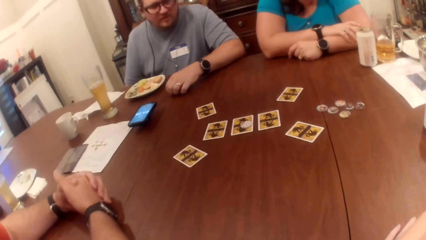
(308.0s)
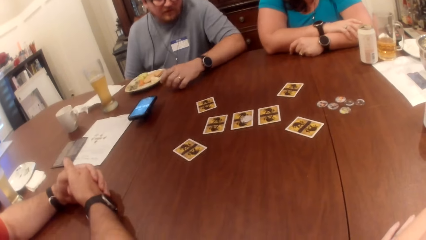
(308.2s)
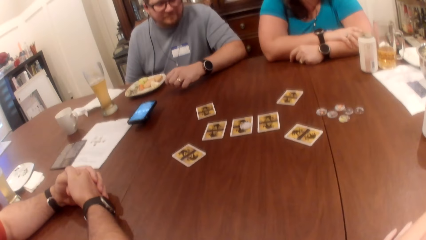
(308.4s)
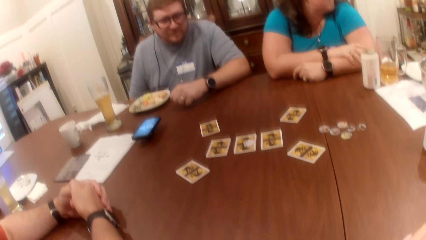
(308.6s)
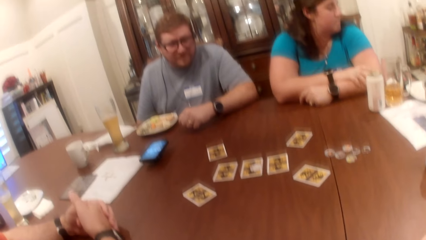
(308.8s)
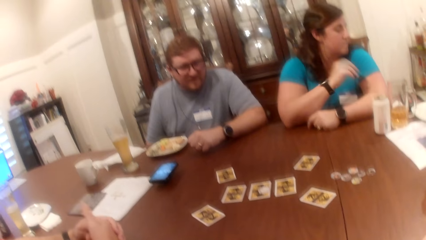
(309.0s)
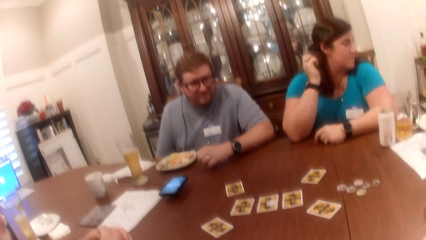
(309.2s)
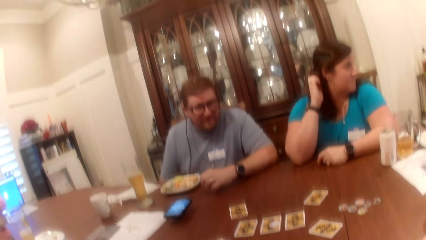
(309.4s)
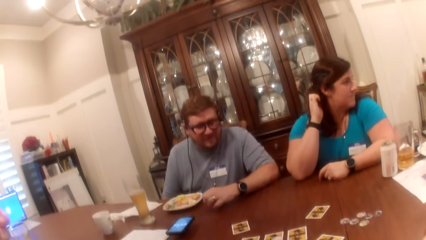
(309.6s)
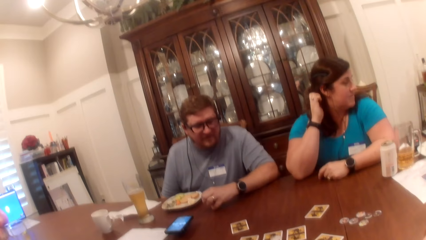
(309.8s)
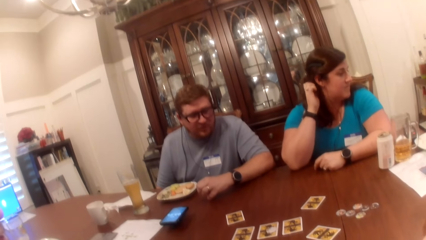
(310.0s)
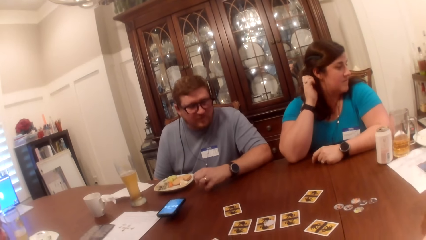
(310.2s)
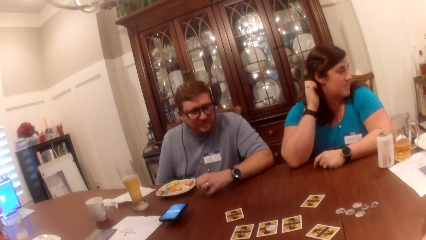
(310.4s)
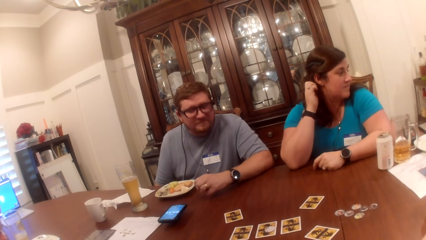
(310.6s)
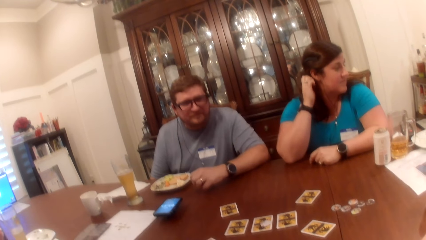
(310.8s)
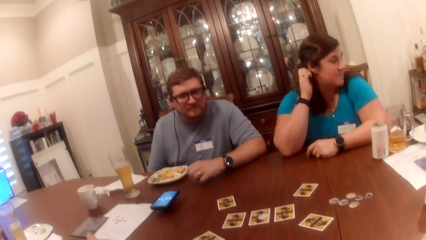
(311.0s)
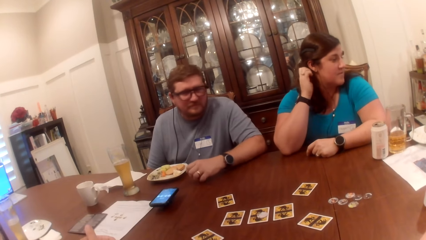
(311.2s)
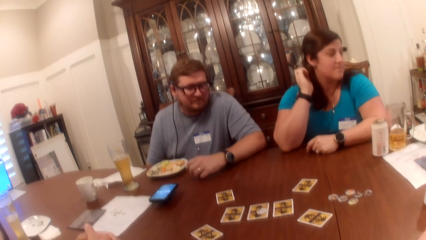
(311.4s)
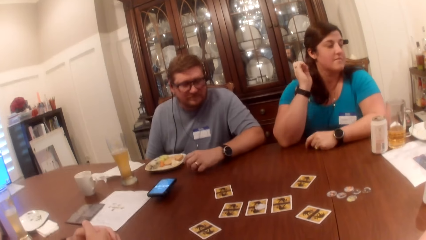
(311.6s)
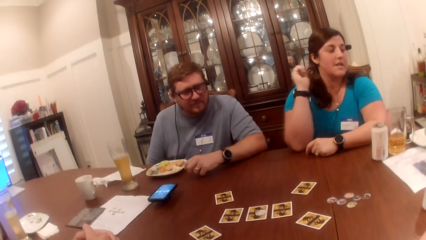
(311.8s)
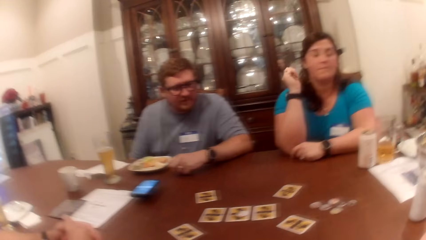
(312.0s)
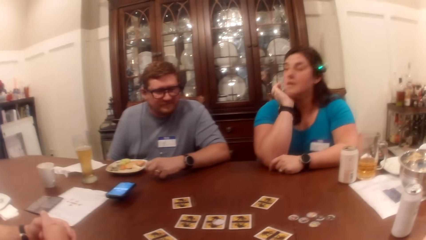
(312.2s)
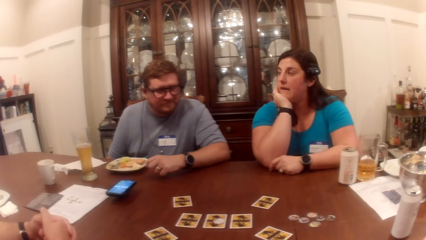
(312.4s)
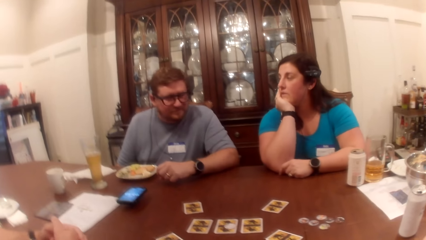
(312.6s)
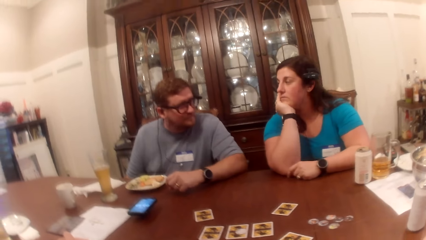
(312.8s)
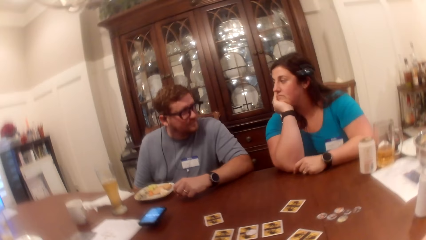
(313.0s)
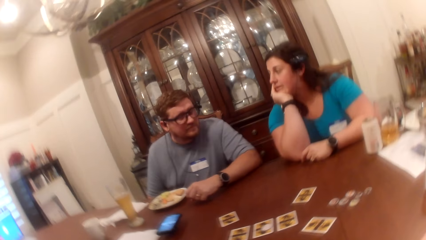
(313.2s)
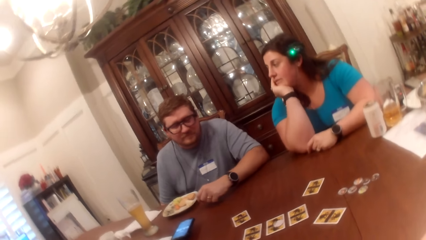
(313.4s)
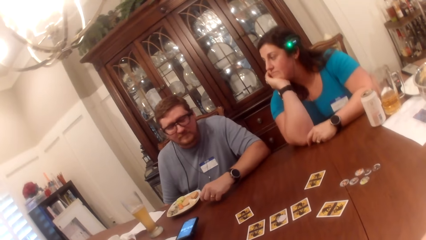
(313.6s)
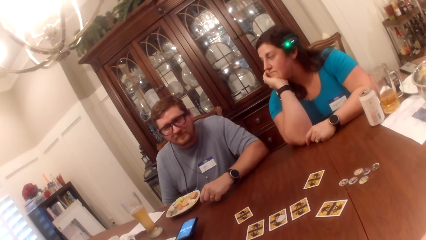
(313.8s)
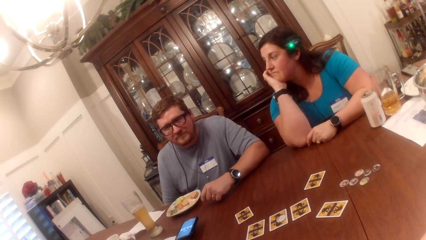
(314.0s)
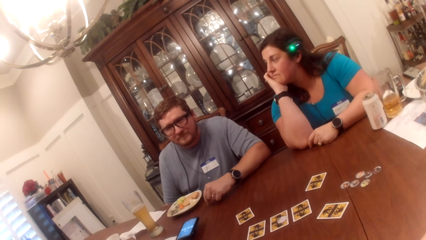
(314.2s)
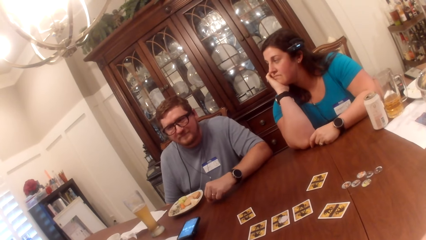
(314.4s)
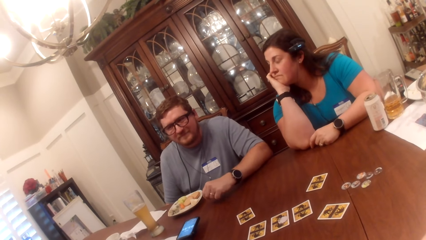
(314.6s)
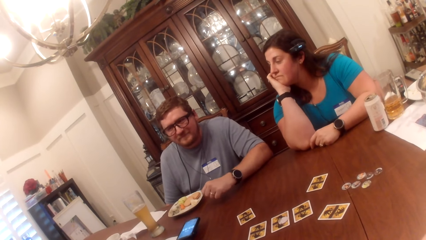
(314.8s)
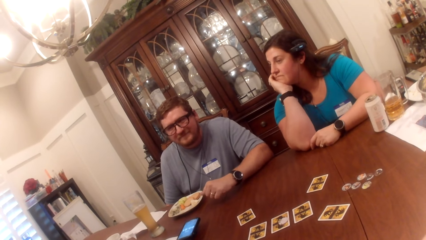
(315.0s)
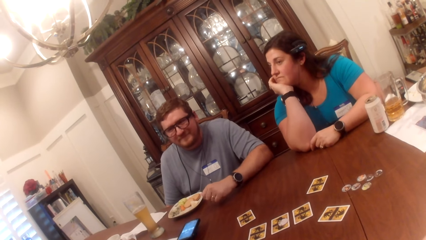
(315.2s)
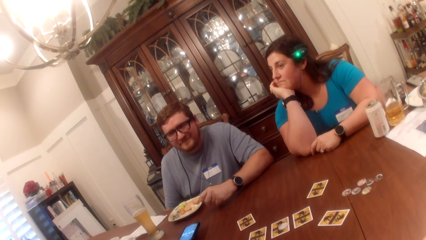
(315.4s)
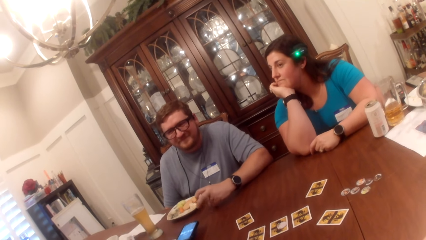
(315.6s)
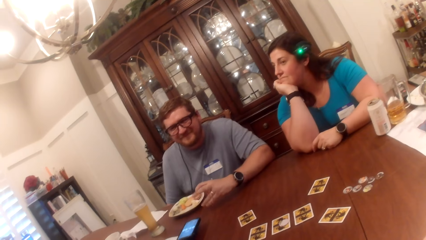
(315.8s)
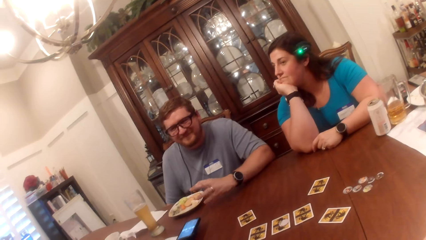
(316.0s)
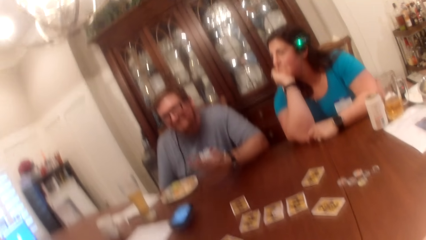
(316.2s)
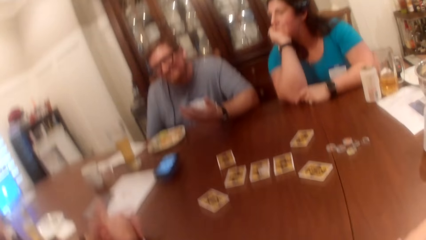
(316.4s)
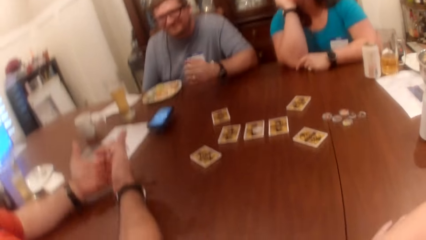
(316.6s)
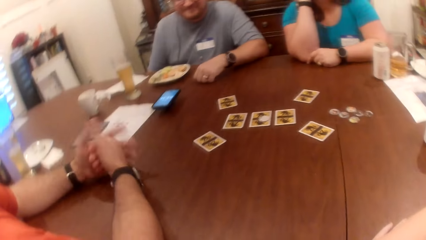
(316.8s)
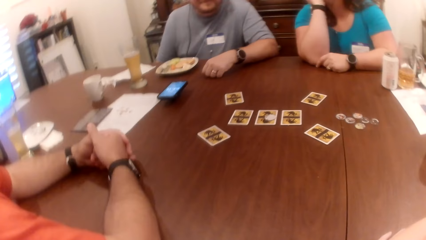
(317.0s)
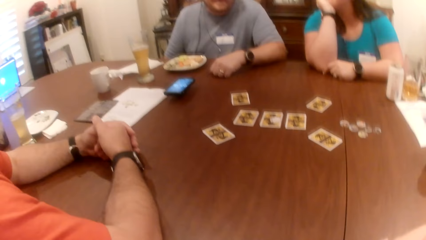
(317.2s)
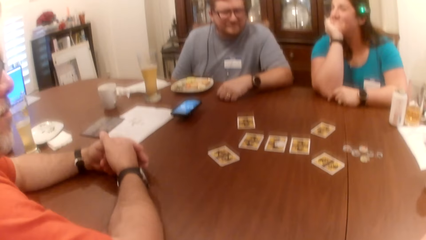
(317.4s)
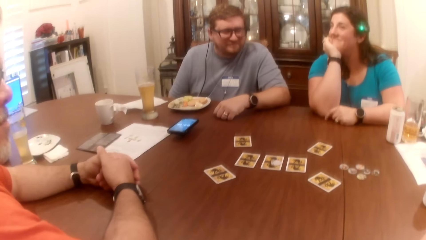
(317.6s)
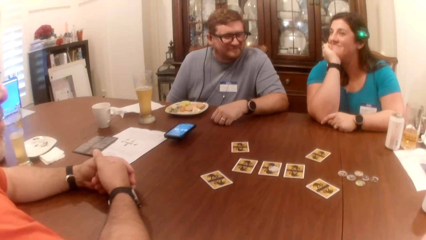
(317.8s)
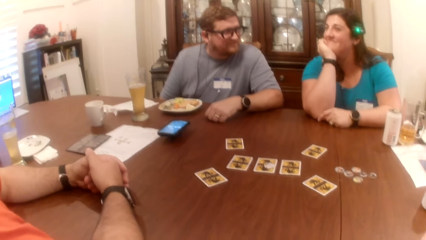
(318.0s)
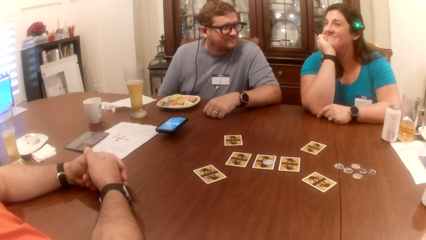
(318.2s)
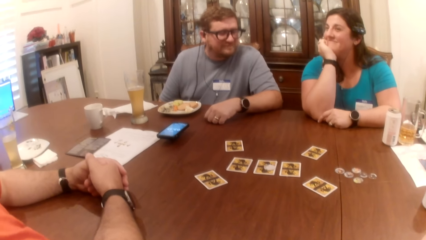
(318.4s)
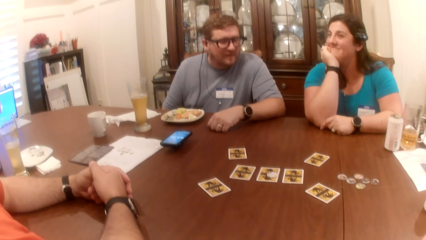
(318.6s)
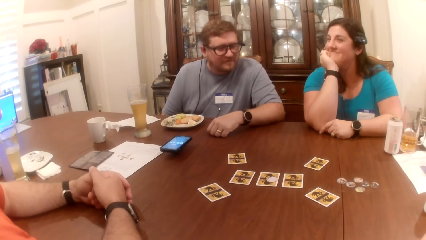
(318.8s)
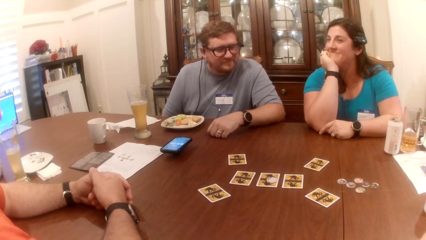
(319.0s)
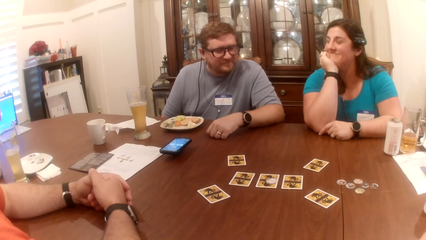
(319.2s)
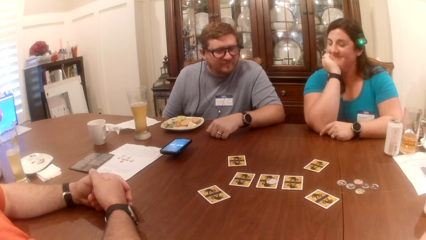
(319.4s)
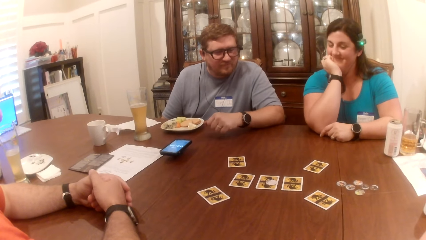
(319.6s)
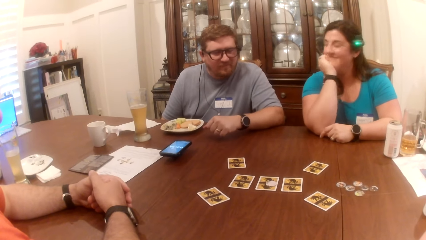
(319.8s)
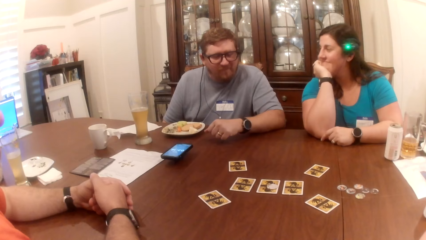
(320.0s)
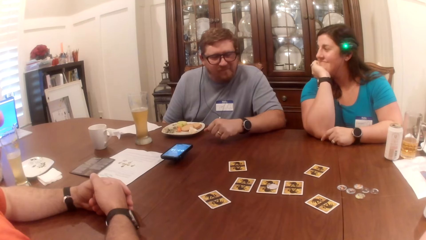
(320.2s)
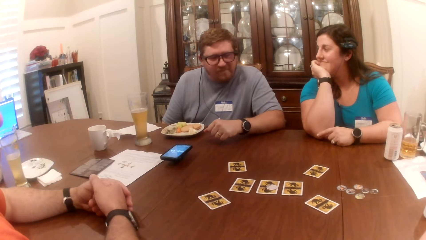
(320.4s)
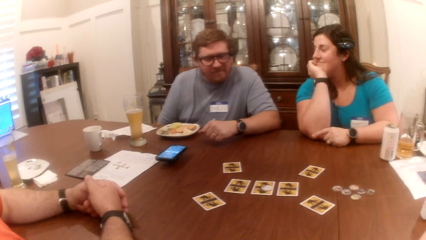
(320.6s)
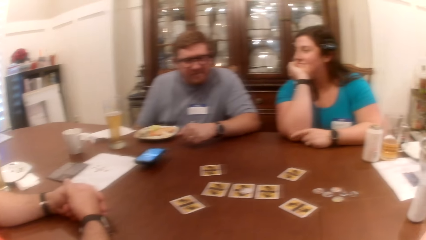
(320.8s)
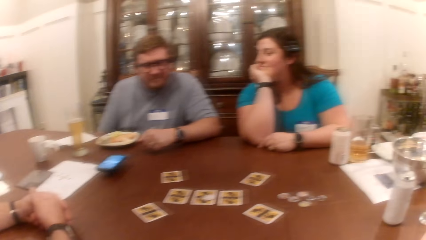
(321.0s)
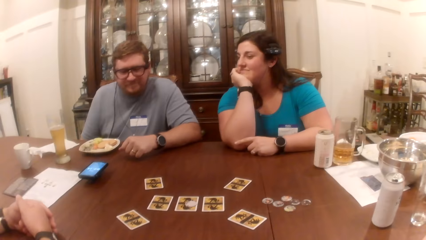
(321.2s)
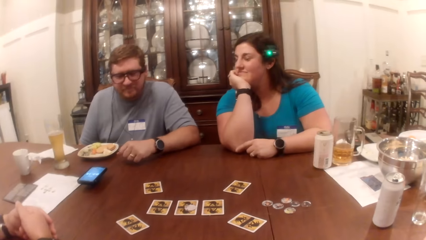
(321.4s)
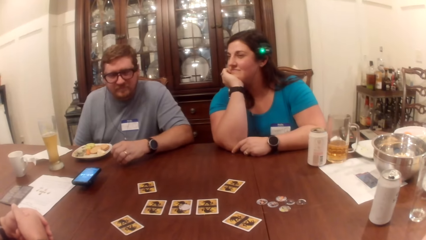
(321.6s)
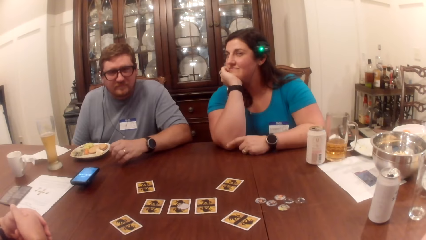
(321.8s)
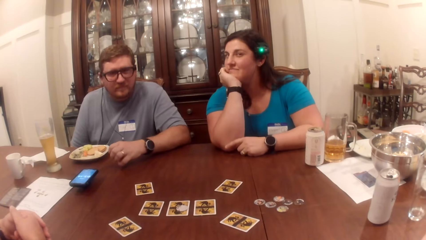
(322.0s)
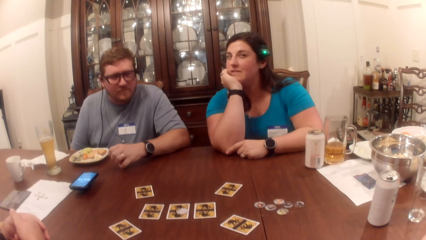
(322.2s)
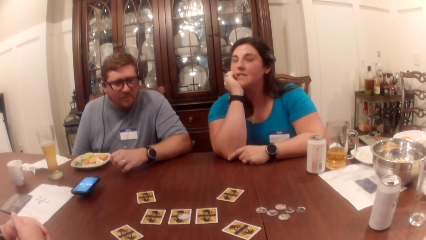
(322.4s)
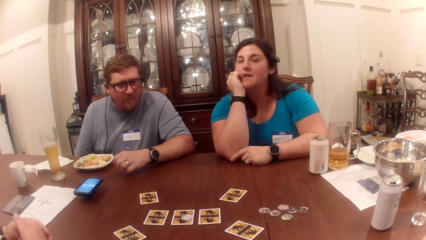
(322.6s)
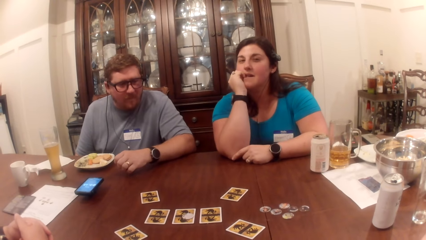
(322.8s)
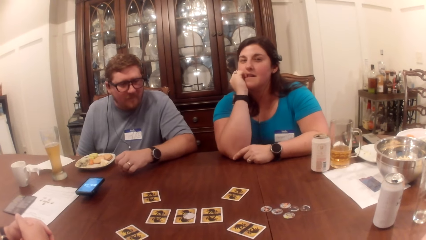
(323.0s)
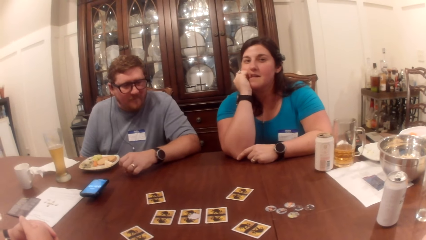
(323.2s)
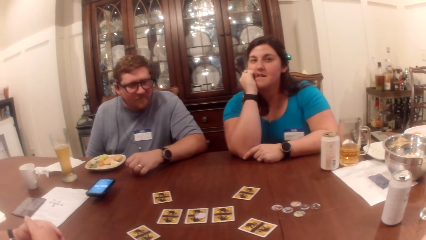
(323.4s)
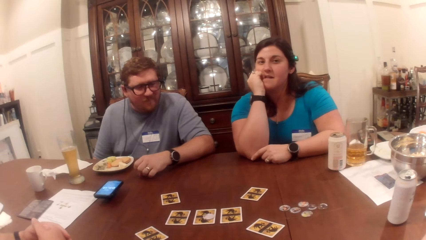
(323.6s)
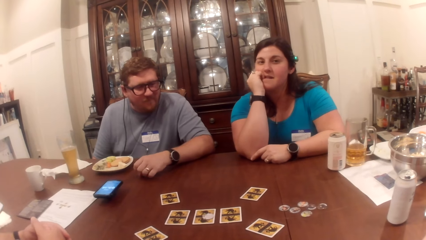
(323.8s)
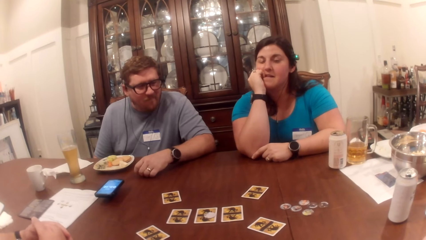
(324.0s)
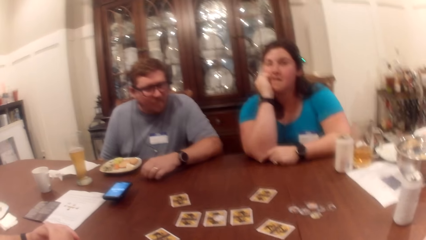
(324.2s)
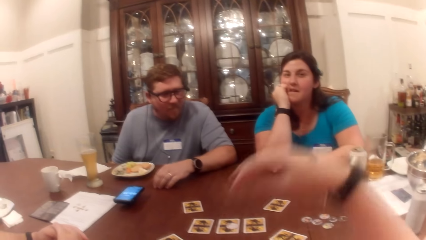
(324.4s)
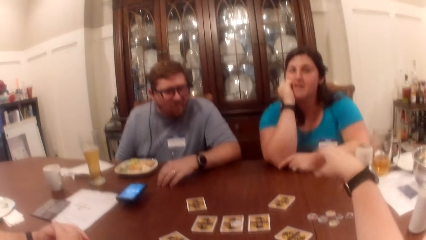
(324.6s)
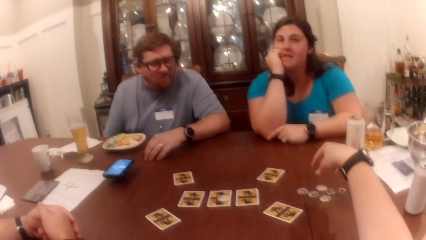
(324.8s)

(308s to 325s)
A woman scratches her hair with her right hand.
